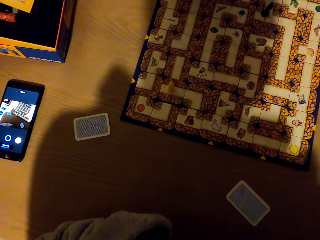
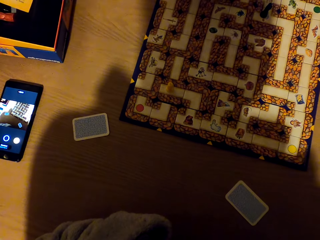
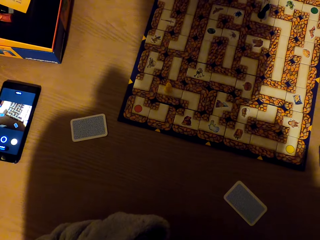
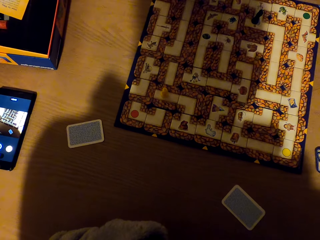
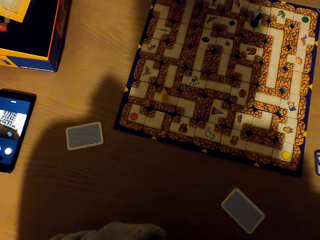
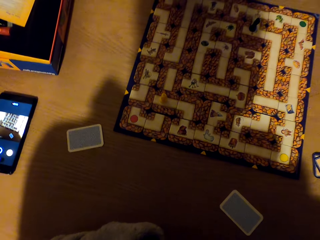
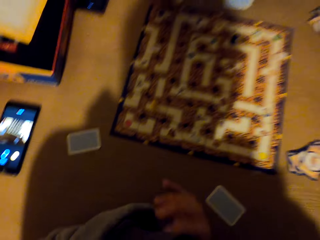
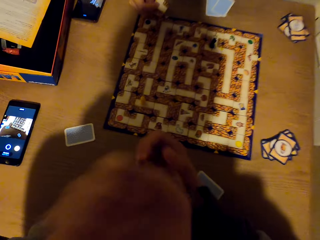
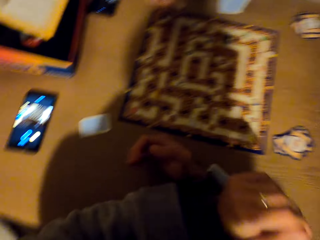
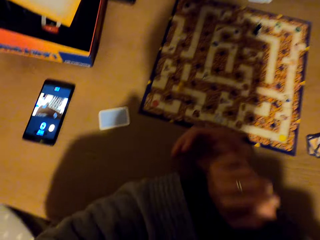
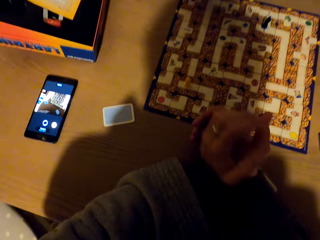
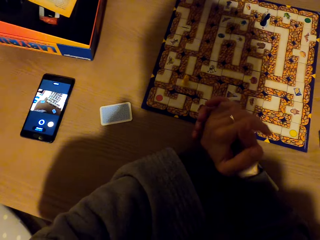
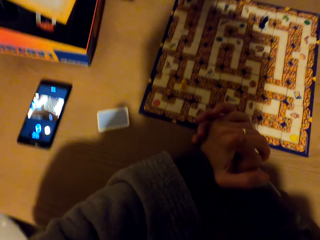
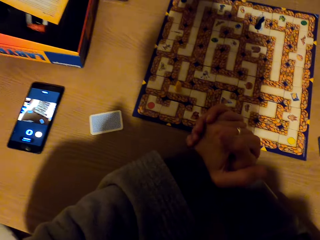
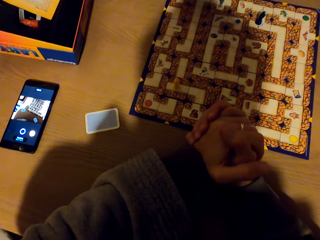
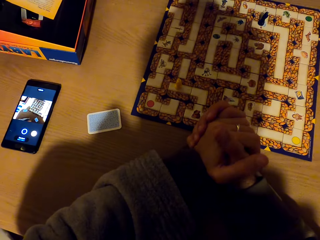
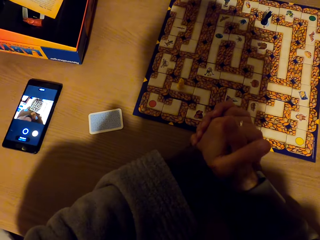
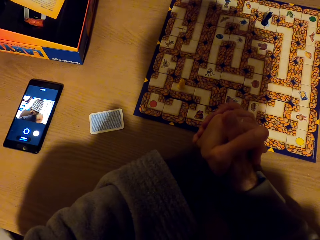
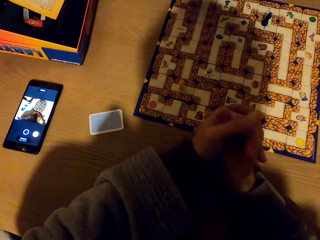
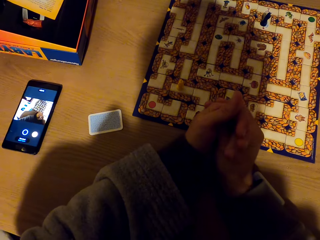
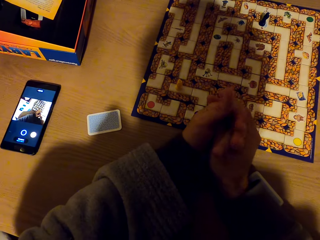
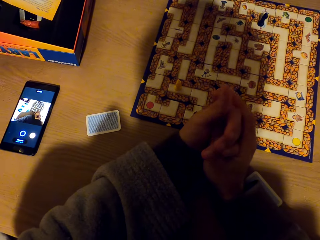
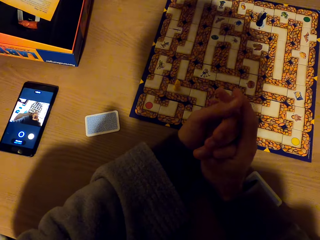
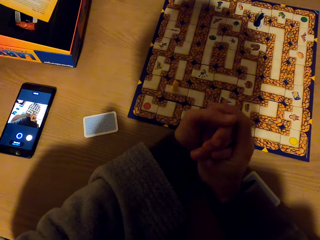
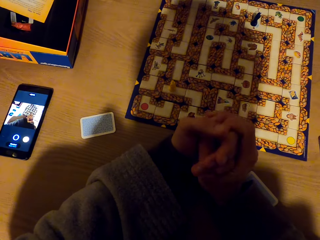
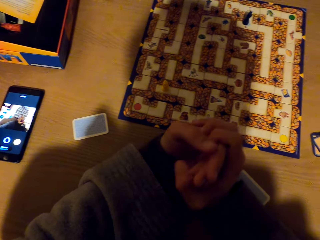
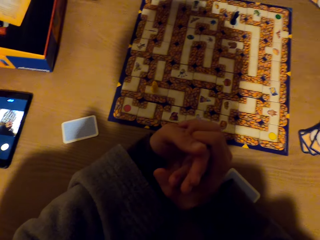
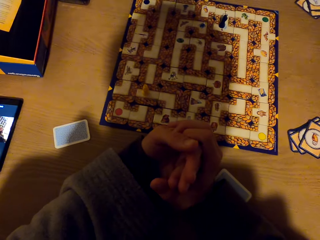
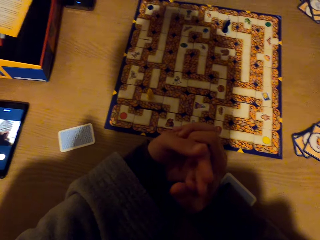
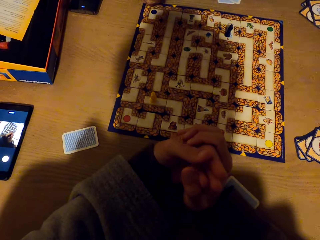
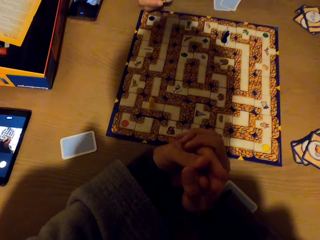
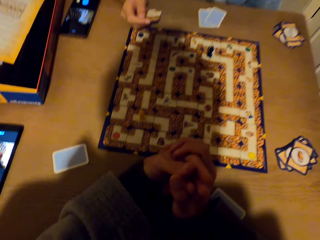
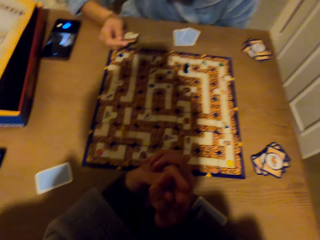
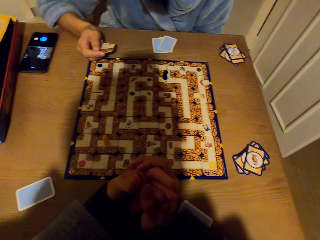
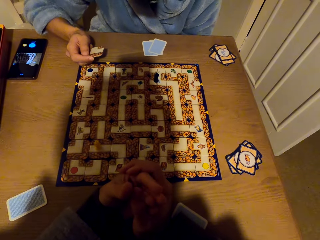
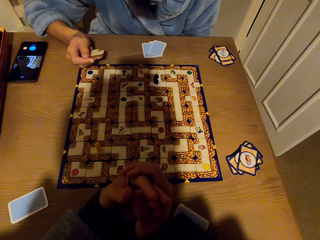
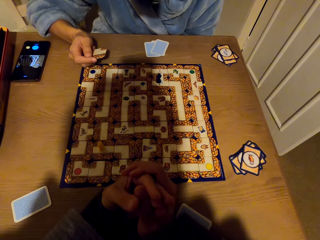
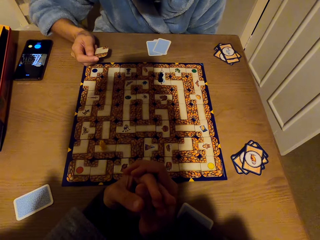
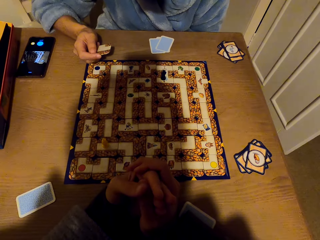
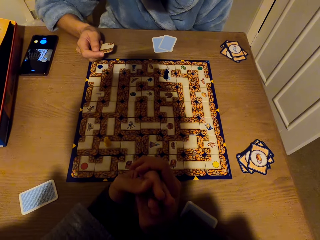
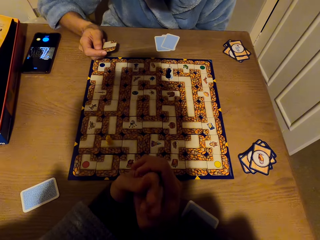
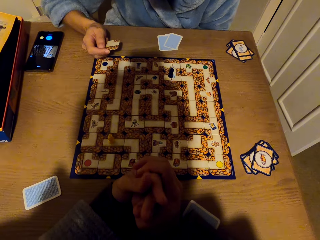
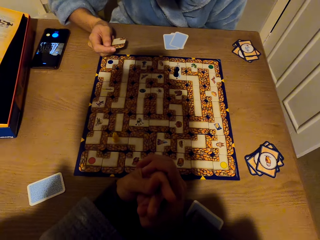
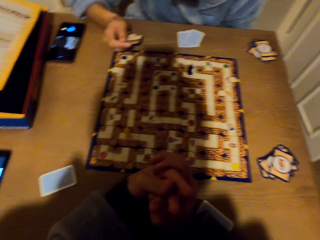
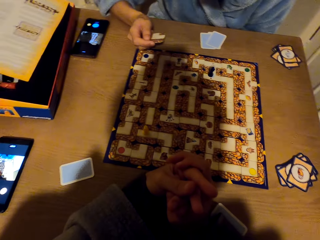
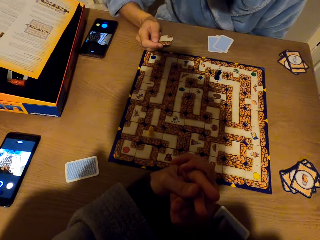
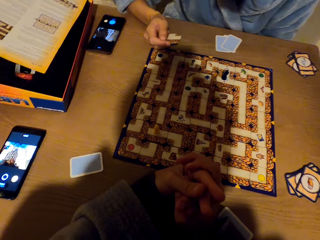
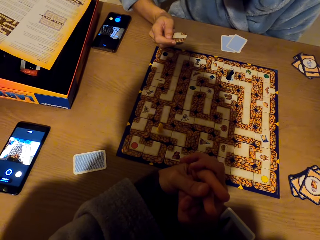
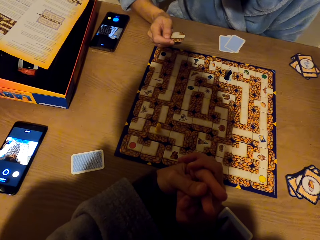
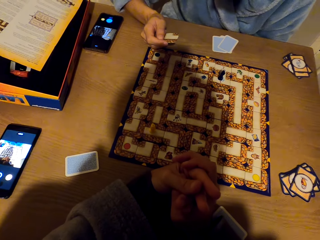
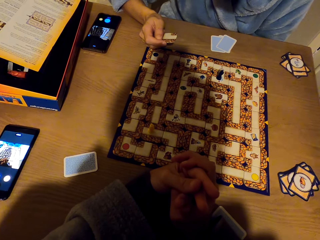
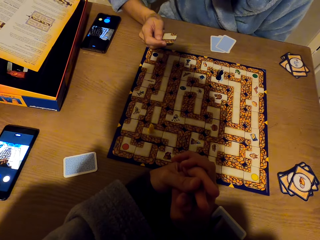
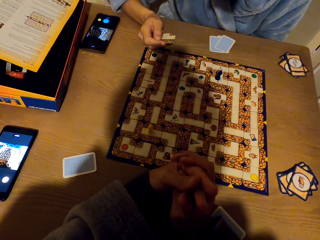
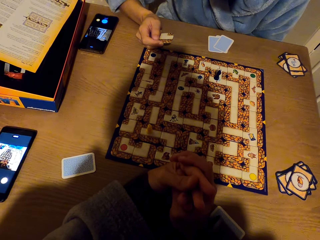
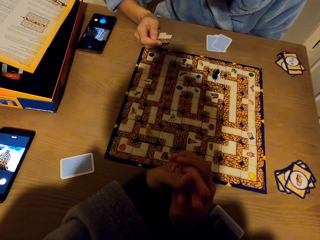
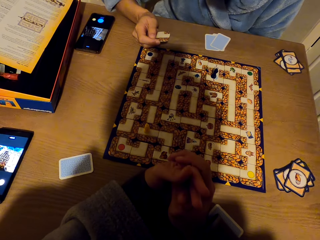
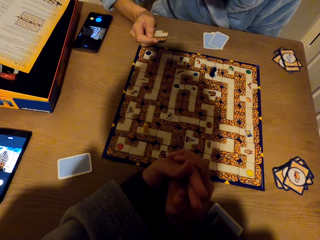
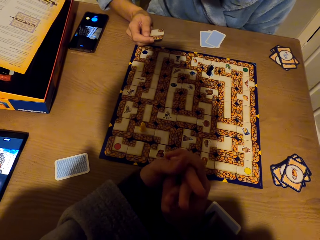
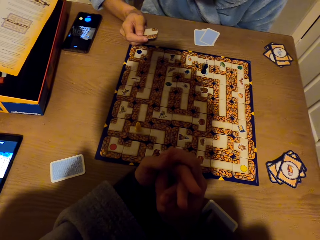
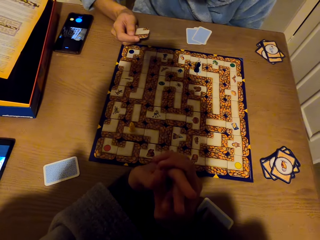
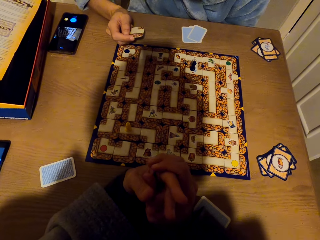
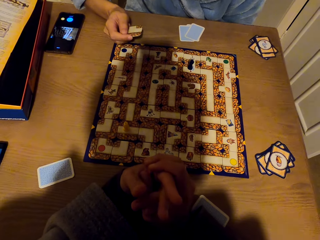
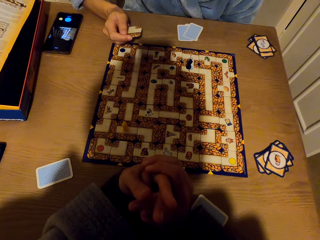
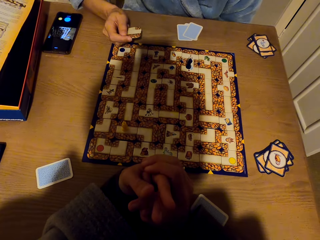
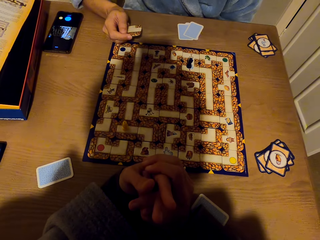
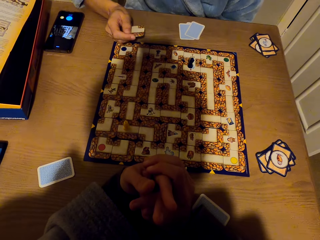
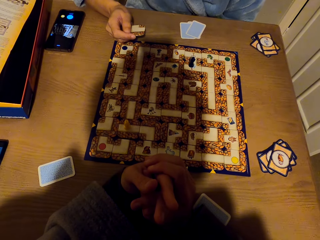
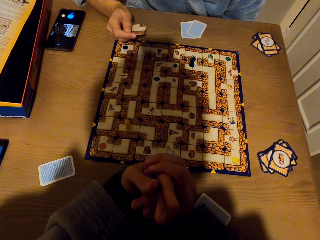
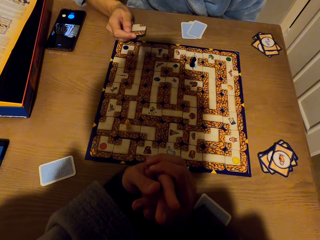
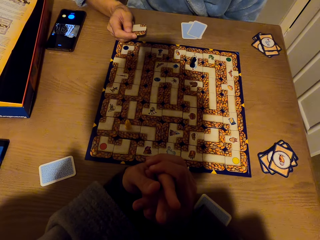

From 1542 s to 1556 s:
The camera wearer looks around. They fold both hands together. A woman holds a card. The woman stares at the chess board.

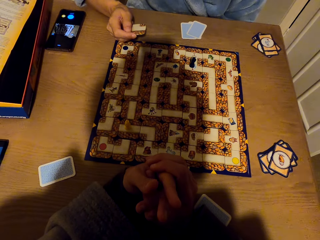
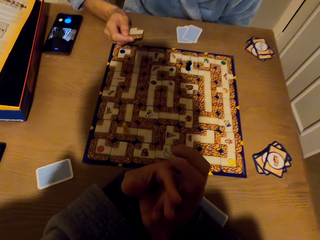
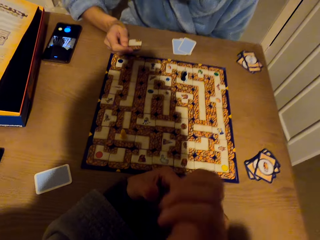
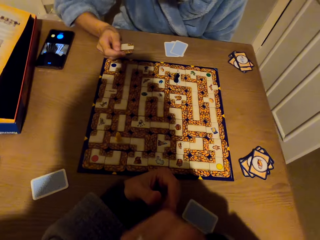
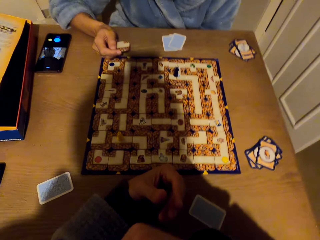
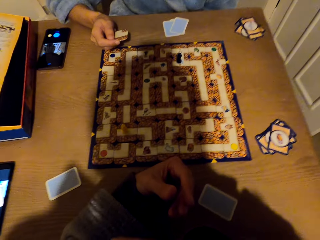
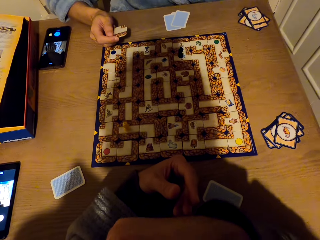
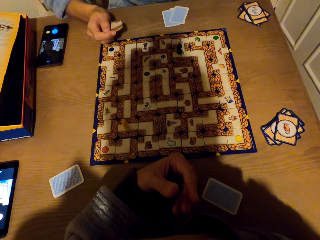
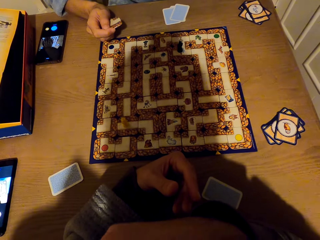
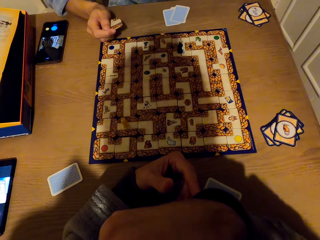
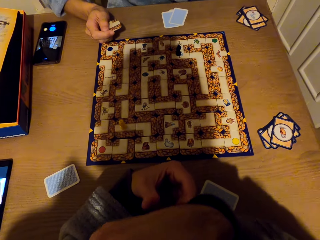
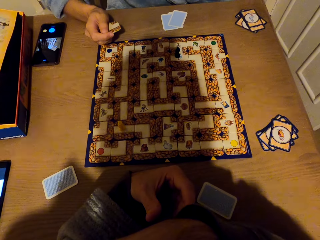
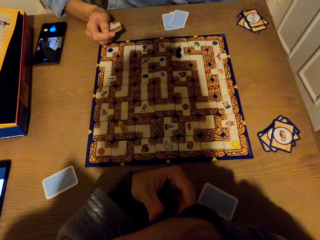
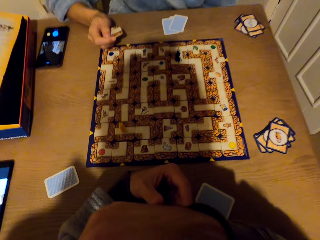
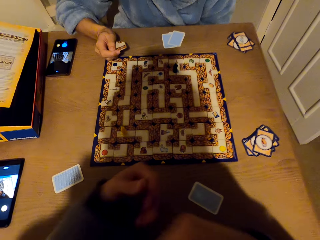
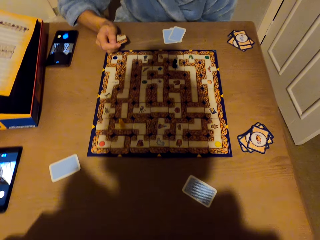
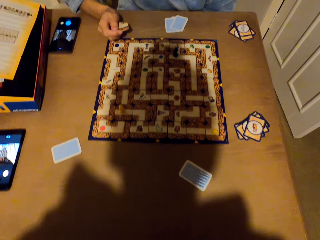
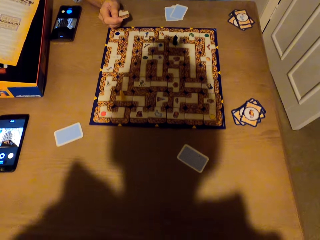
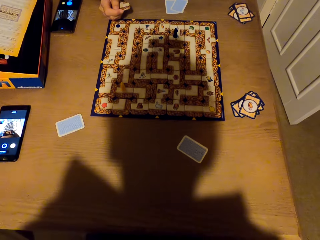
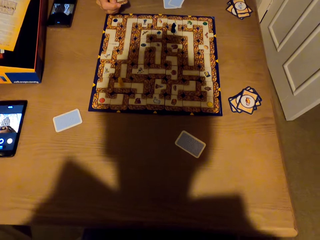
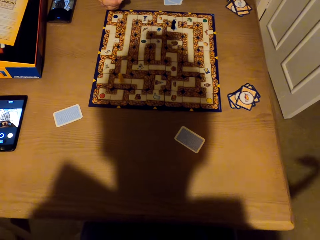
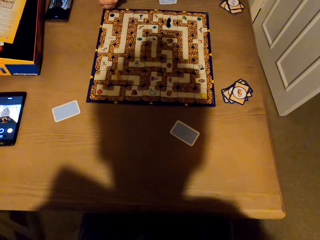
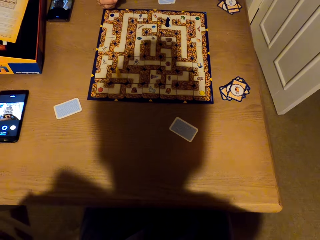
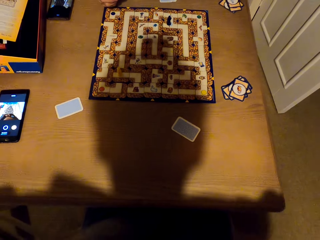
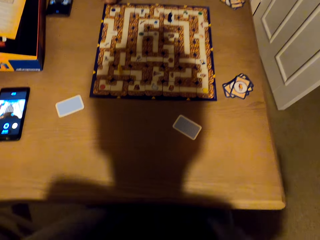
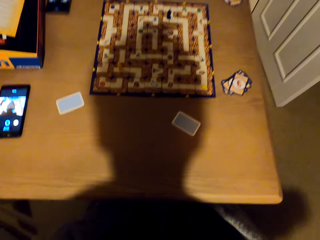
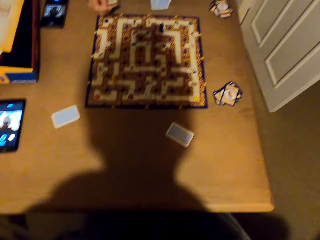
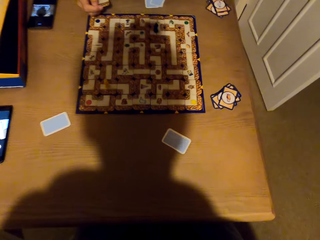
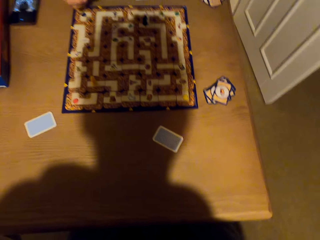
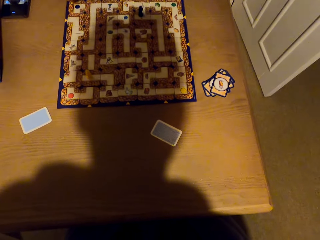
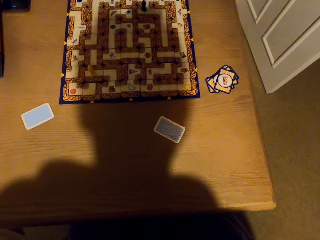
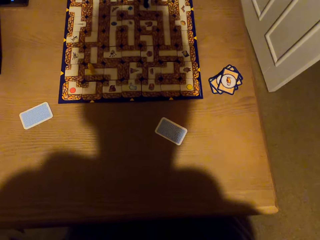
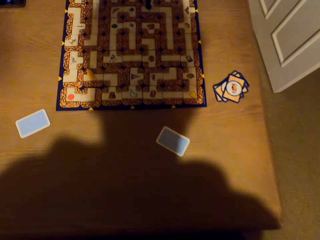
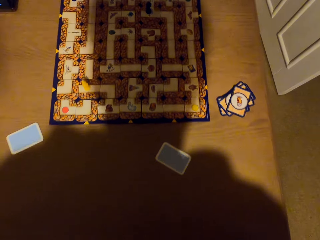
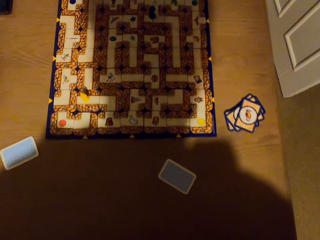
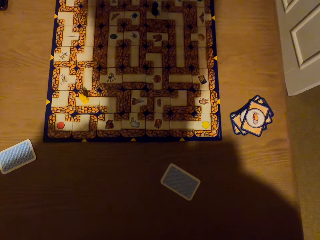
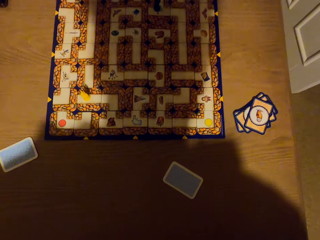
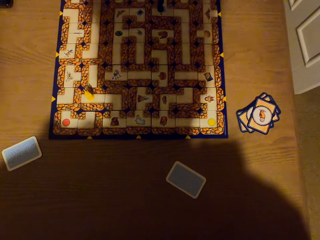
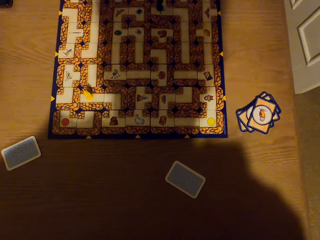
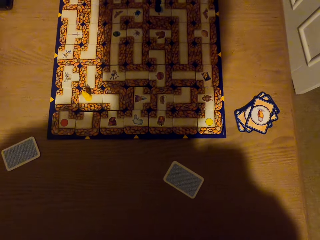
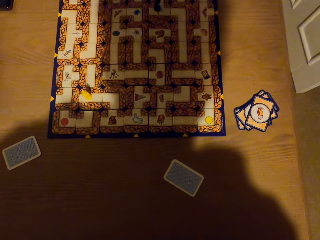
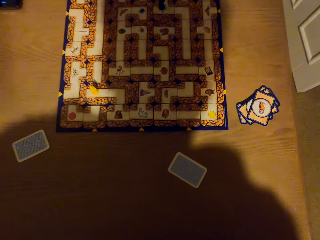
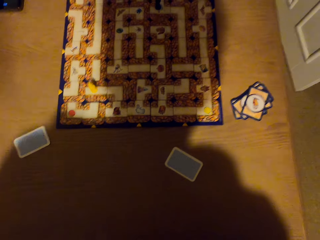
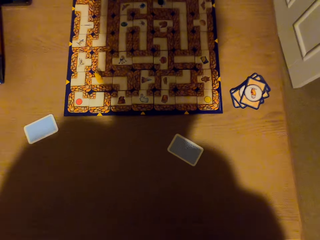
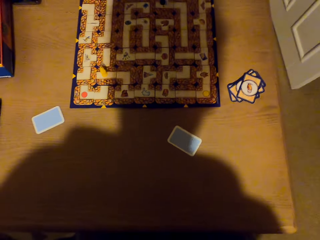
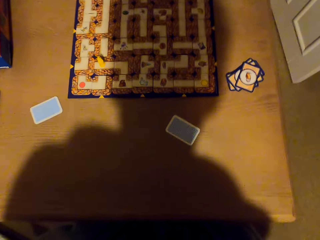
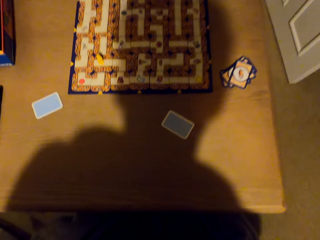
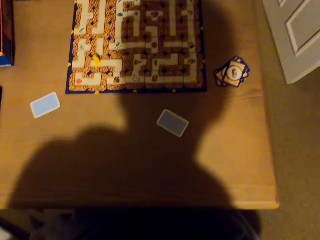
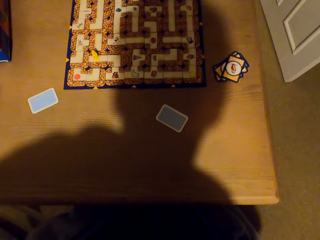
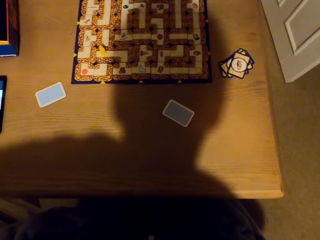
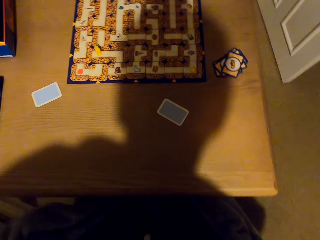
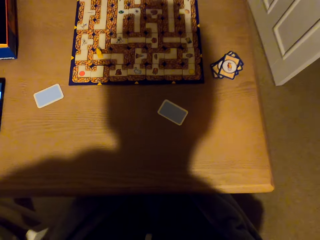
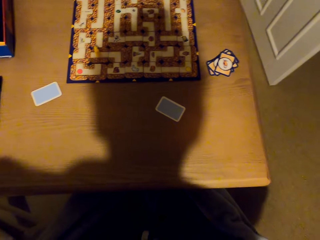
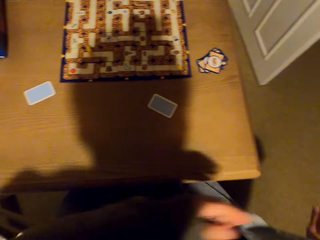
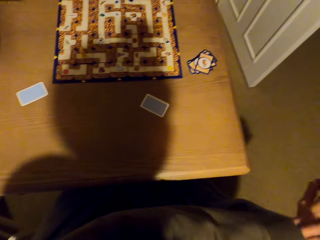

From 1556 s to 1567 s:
The camera wearer raises the right hand towards something. They remove a jacket.
